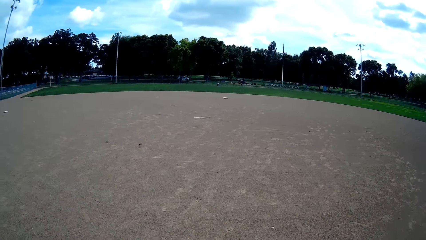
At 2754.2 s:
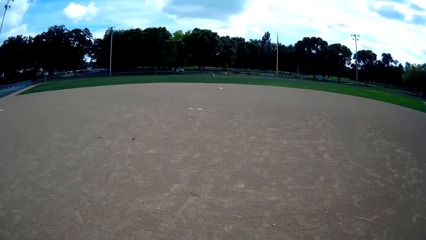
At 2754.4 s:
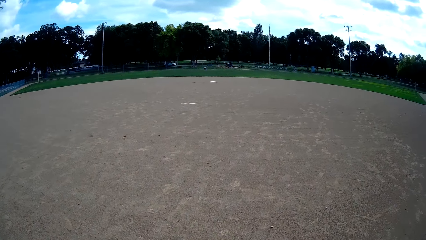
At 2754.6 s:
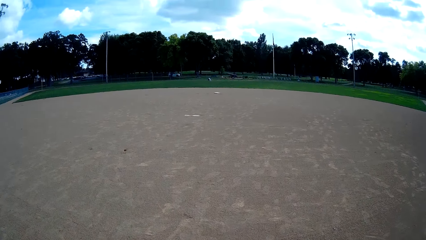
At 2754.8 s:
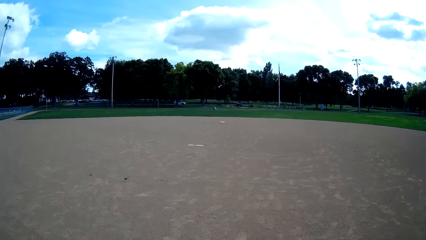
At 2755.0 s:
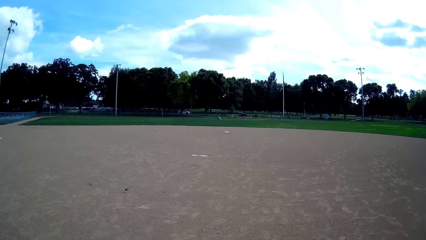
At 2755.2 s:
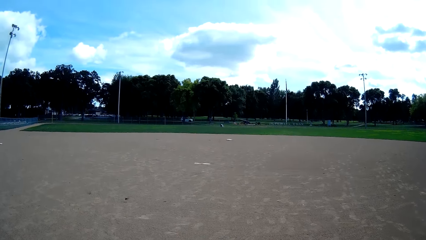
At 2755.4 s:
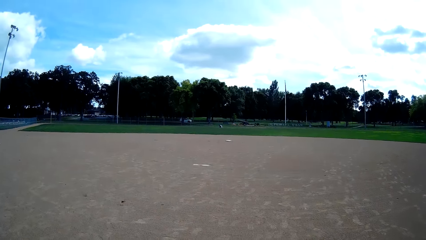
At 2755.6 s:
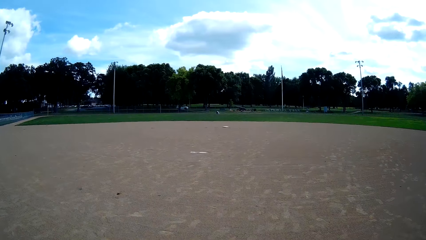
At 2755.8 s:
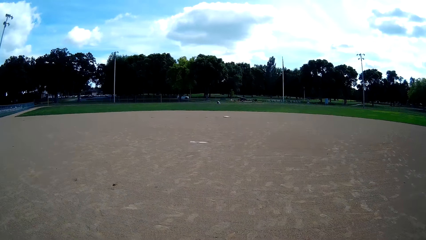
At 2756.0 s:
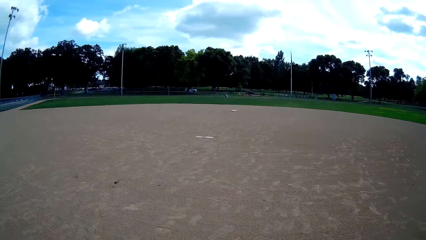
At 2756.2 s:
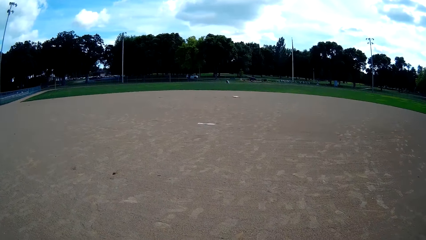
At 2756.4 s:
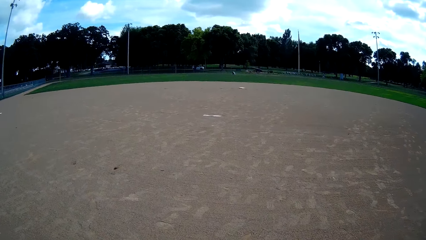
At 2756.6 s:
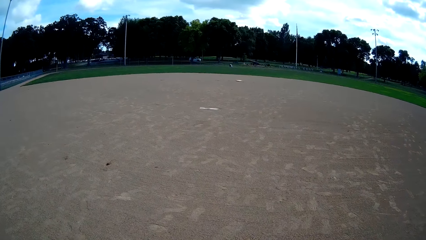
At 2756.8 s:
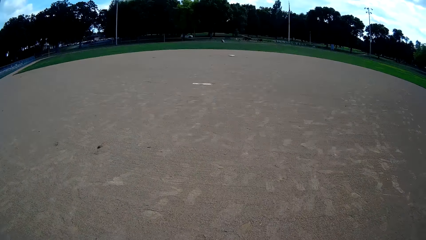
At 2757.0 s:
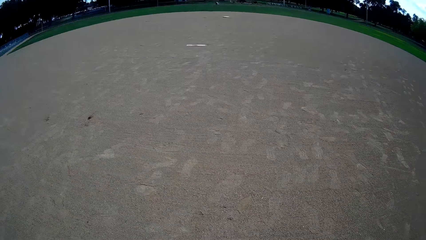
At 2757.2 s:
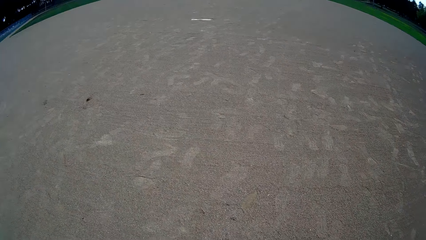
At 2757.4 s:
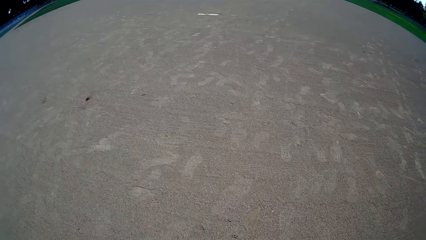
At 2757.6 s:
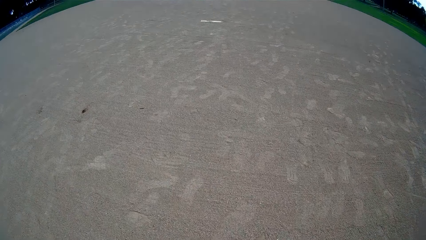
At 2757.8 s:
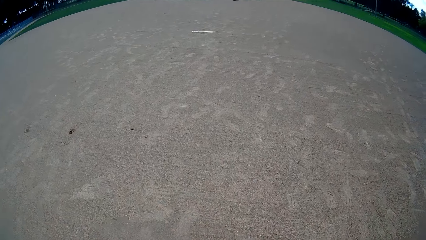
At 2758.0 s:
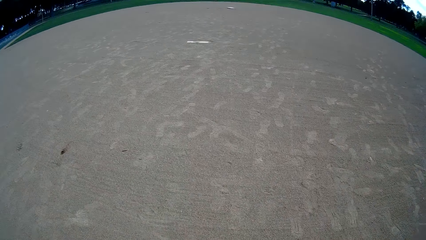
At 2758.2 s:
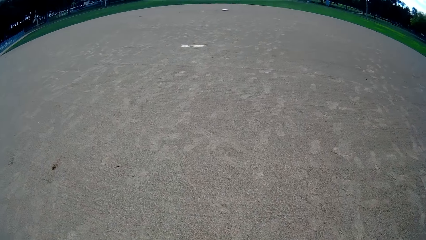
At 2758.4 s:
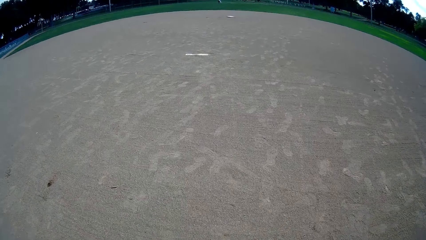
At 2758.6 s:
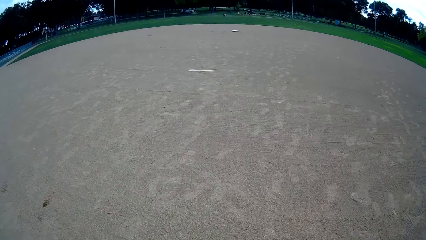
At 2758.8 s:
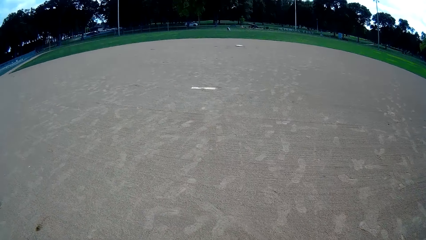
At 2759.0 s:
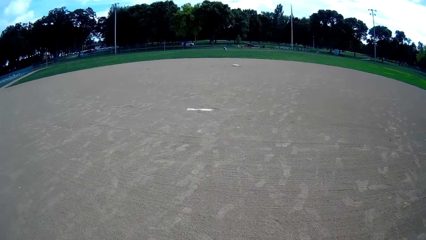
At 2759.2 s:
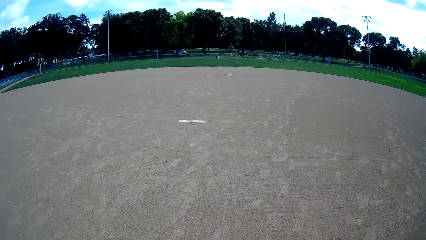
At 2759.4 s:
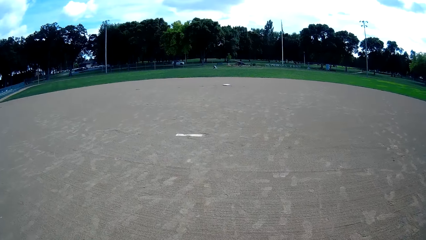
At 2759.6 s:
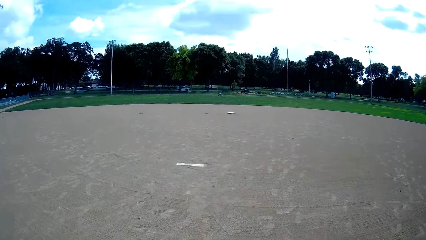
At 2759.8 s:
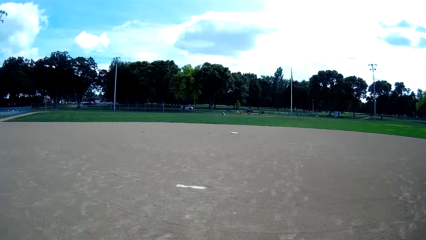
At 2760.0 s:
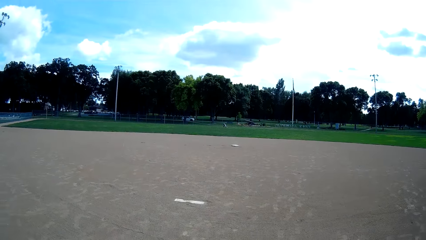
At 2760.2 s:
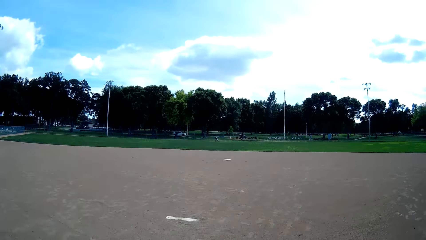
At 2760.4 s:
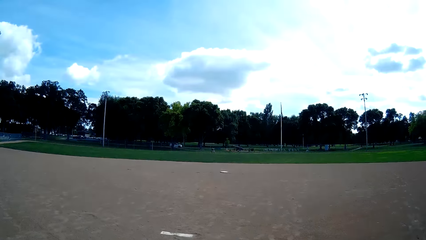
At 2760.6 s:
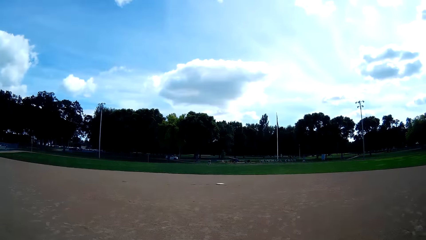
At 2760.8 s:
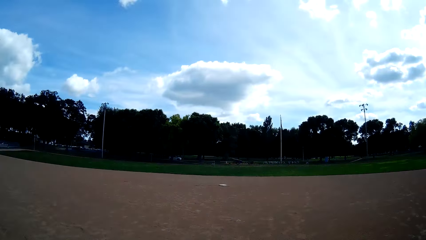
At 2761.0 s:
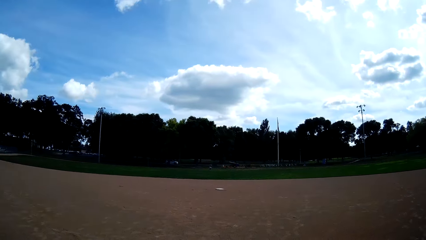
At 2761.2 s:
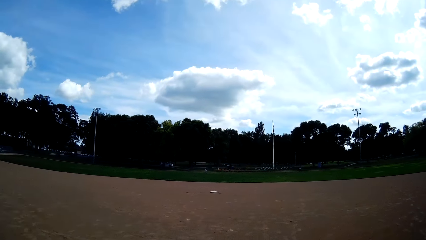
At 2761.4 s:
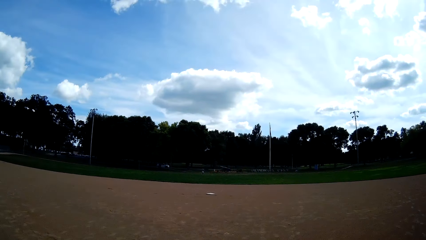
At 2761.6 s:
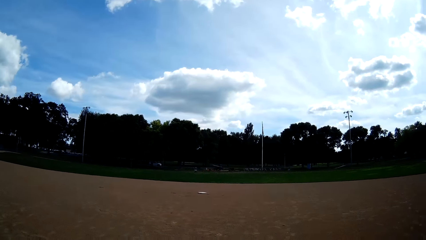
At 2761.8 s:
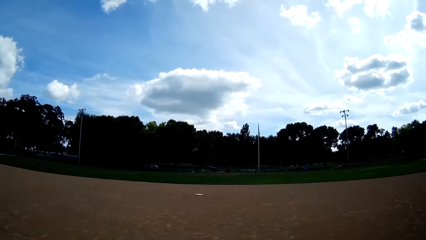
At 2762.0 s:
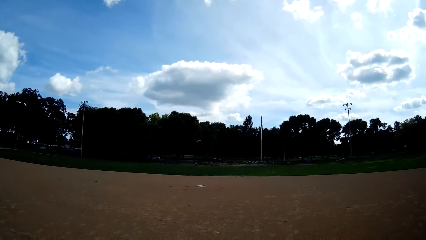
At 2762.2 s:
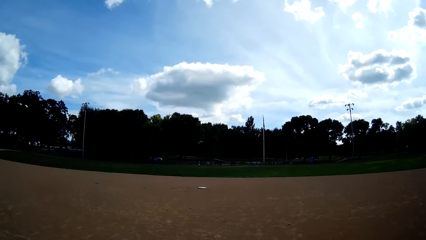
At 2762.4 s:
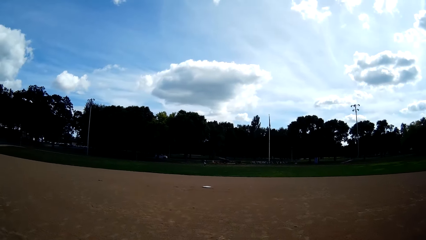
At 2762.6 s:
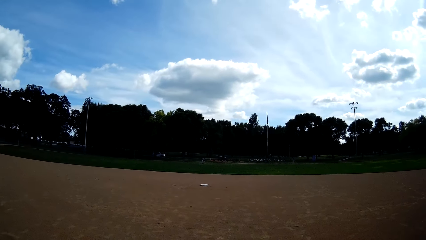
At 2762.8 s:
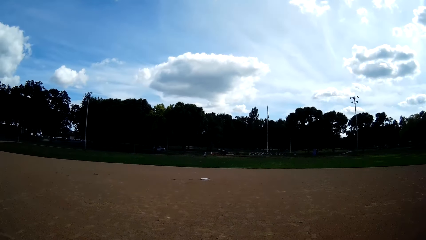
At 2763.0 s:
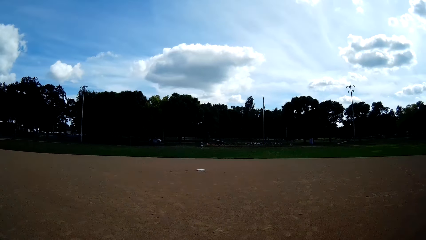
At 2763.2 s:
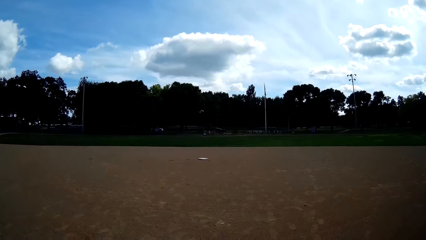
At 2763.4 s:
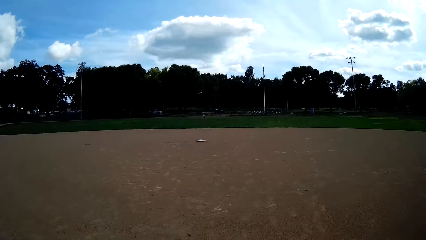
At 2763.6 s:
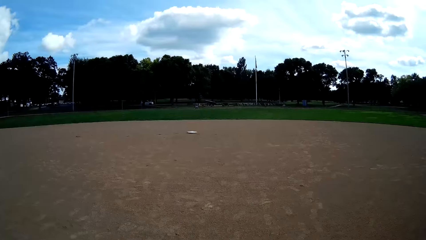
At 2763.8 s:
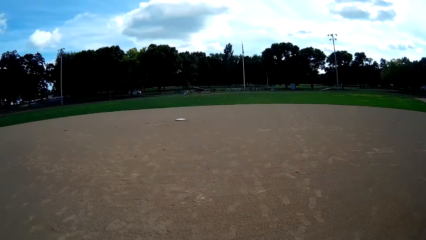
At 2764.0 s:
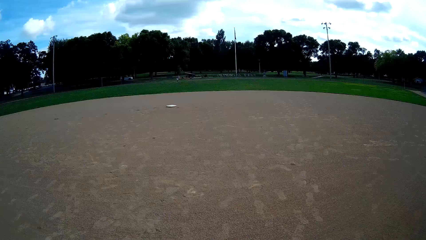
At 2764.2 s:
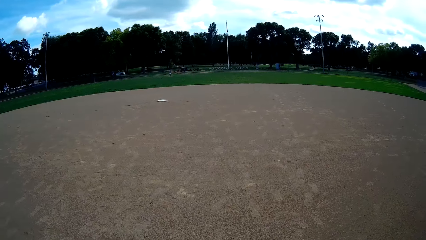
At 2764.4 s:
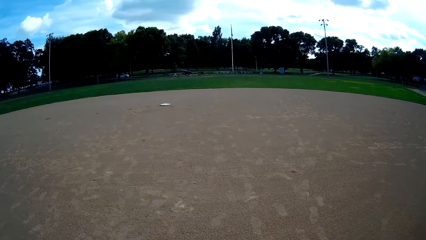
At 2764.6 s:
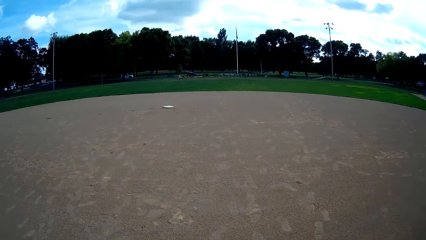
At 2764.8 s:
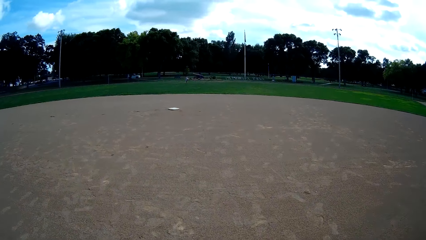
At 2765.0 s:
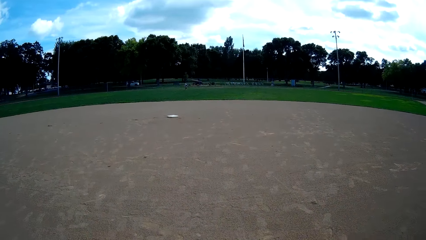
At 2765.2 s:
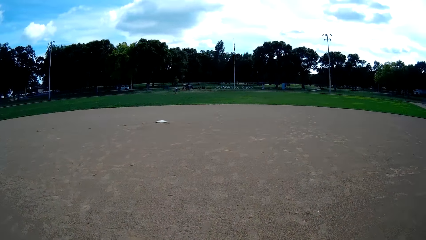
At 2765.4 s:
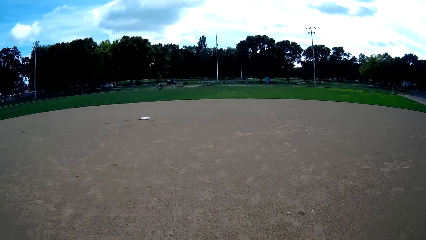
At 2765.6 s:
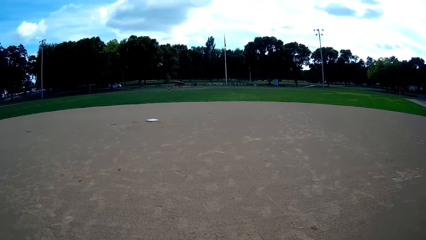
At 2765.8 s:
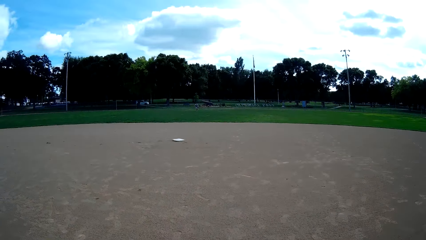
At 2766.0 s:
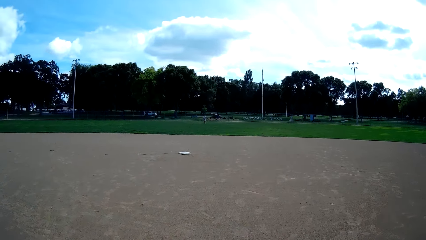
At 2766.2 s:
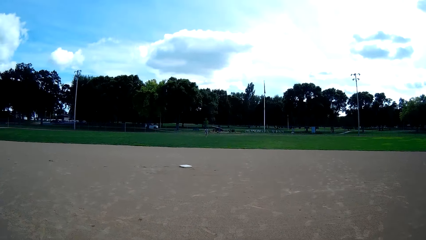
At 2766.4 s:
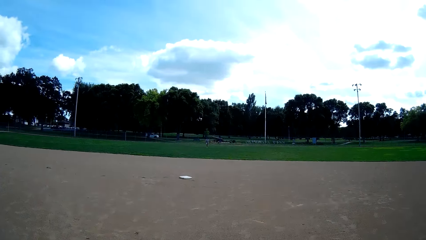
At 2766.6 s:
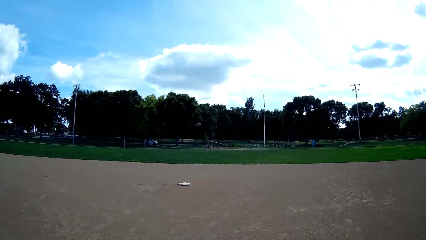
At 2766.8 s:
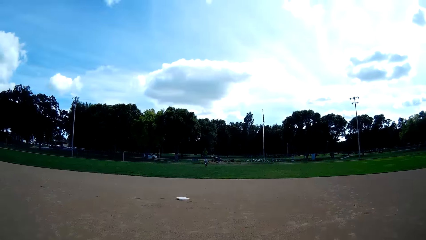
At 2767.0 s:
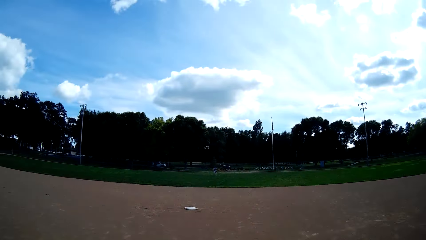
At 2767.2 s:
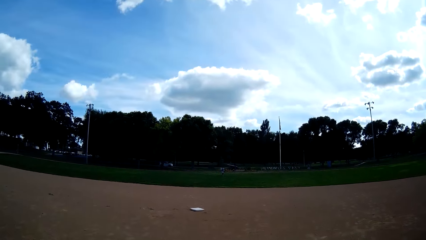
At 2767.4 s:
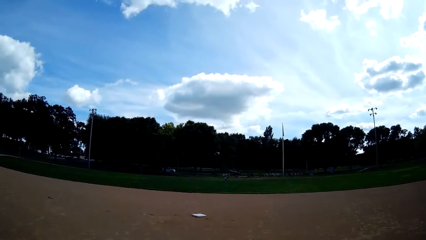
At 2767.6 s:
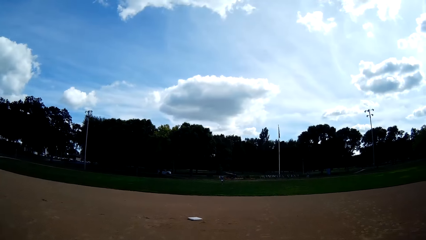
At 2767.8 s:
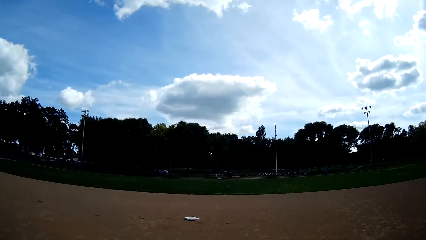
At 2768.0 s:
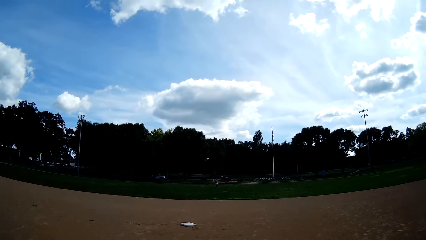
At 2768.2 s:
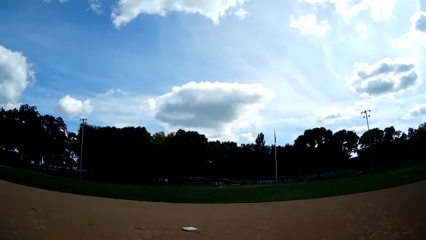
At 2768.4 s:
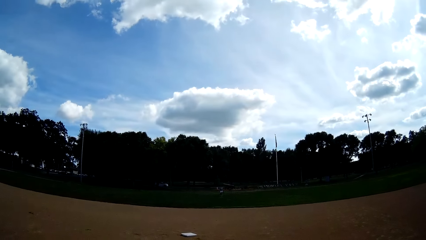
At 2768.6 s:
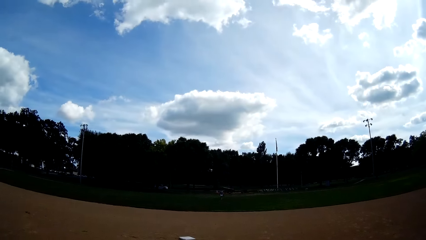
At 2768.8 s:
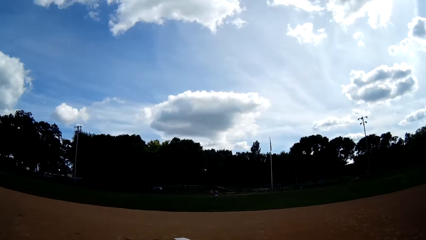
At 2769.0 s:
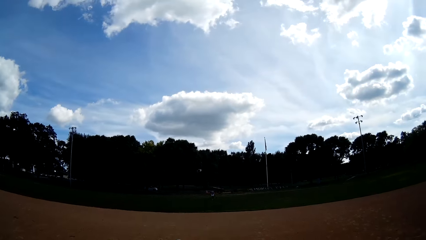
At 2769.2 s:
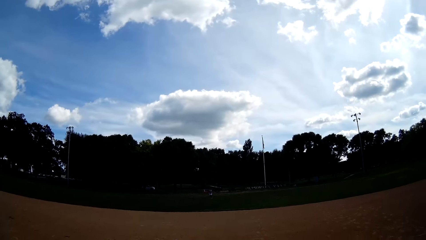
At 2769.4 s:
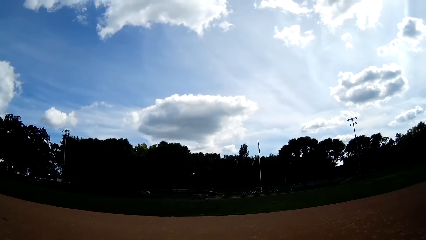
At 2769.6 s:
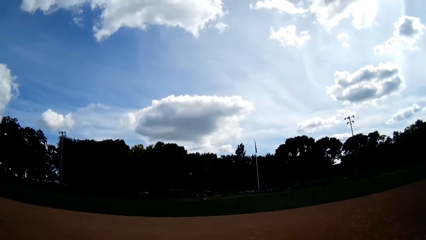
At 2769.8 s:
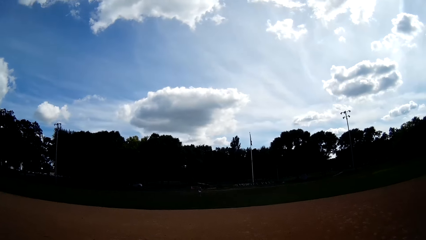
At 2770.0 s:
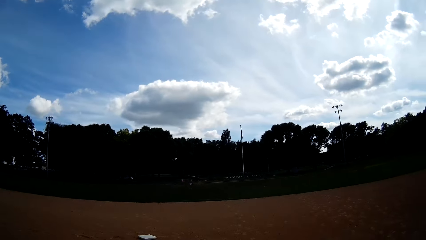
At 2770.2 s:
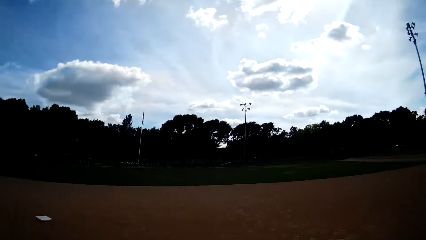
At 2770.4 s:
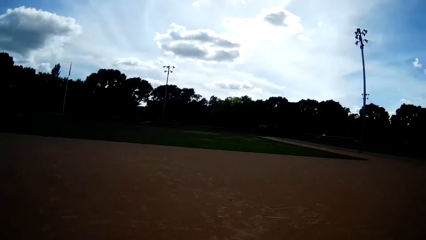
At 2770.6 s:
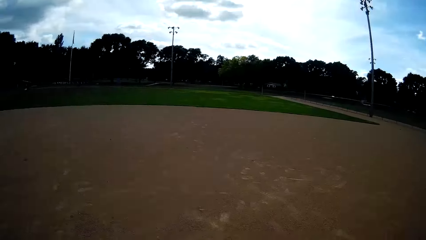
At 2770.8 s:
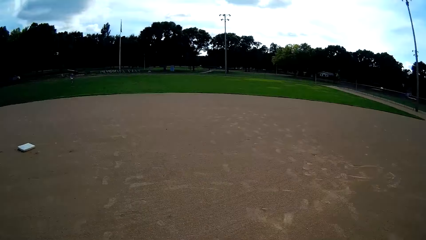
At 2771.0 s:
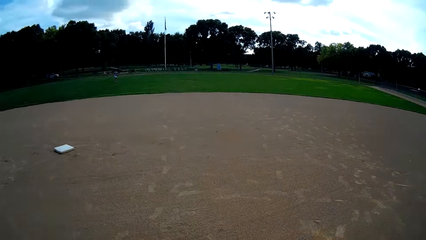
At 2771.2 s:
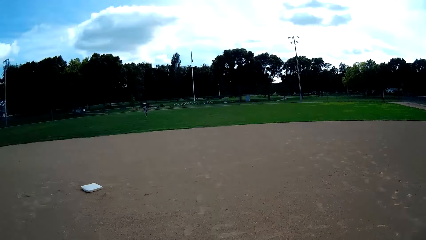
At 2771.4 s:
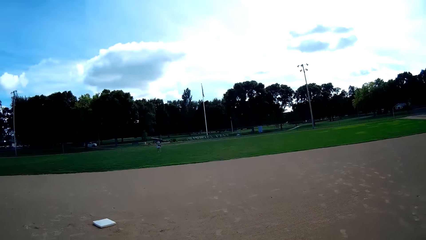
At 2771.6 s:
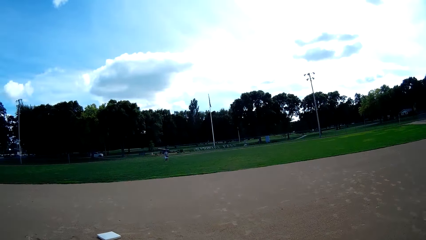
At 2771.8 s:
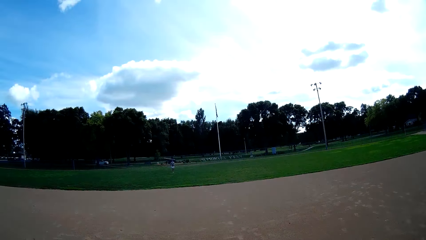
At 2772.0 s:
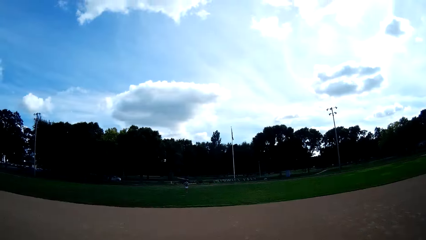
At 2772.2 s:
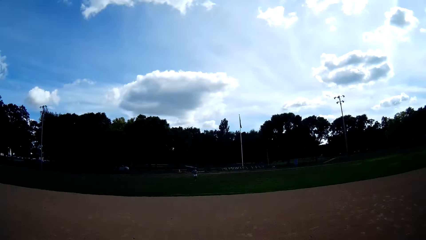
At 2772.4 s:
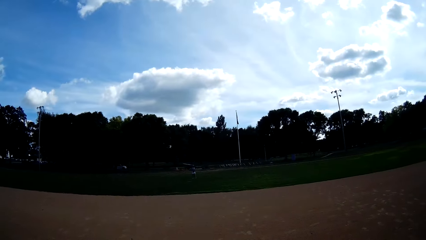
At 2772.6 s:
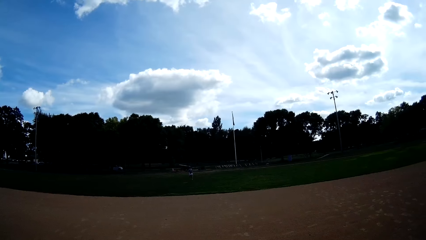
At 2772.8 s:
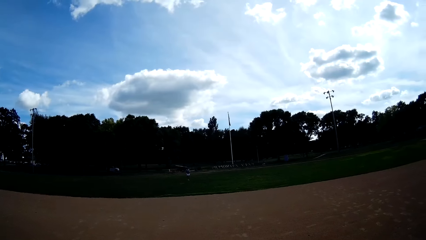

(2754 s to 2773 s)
The camera wearer converses with the man.
